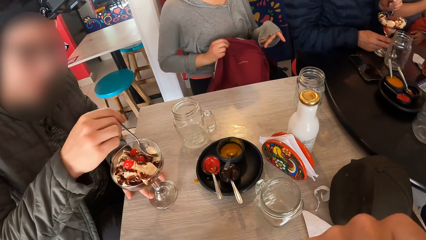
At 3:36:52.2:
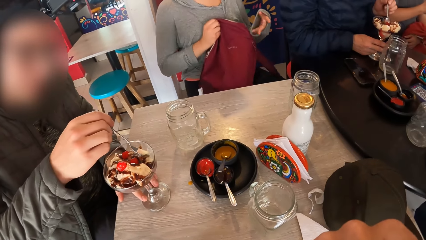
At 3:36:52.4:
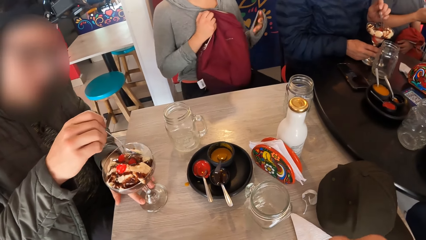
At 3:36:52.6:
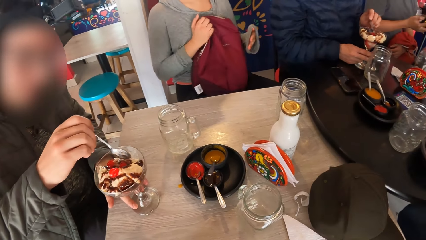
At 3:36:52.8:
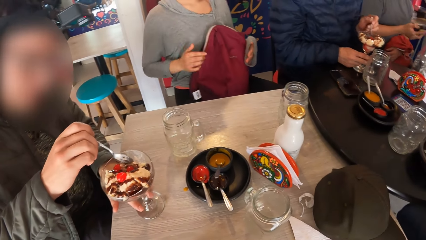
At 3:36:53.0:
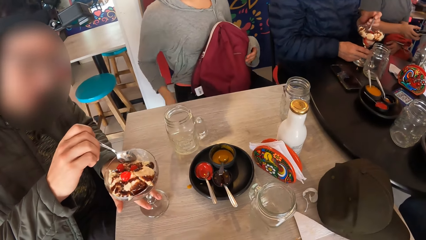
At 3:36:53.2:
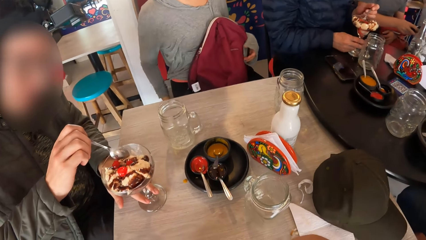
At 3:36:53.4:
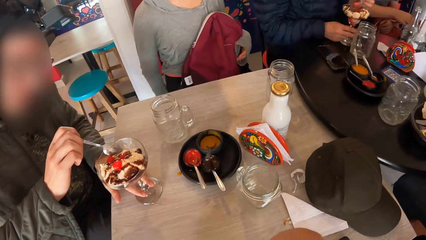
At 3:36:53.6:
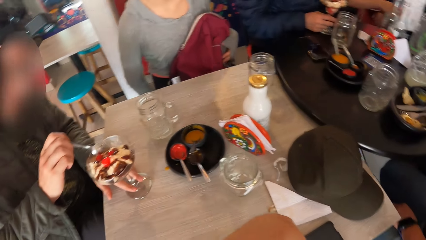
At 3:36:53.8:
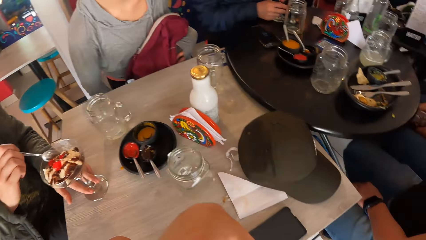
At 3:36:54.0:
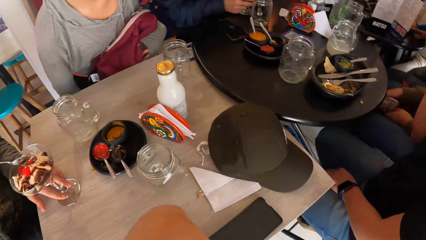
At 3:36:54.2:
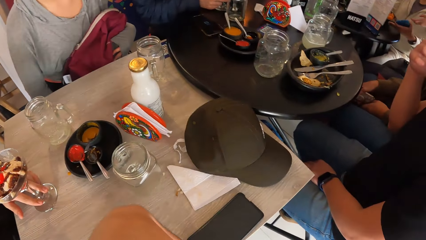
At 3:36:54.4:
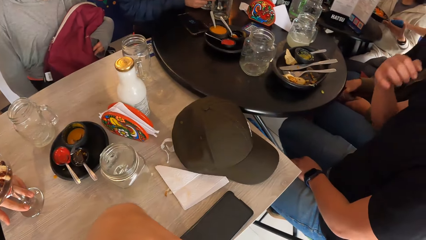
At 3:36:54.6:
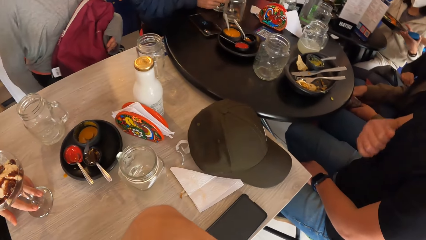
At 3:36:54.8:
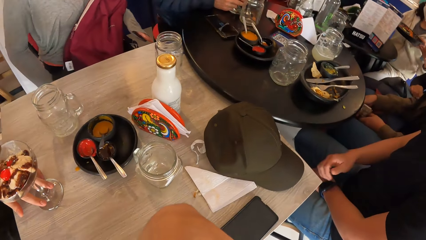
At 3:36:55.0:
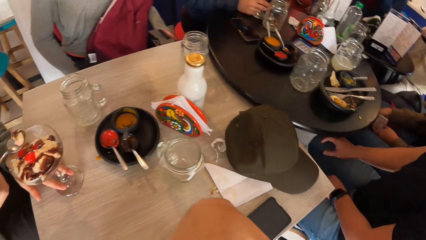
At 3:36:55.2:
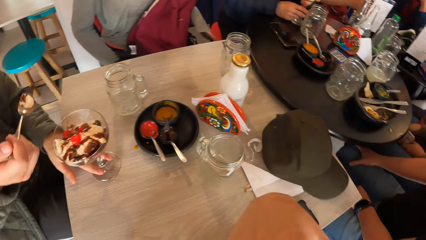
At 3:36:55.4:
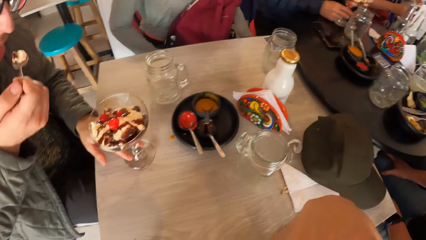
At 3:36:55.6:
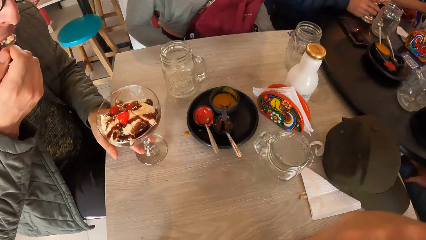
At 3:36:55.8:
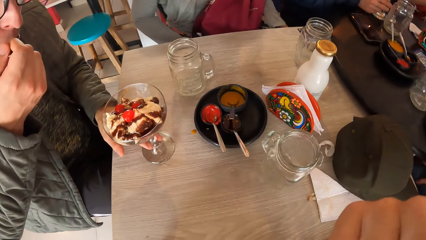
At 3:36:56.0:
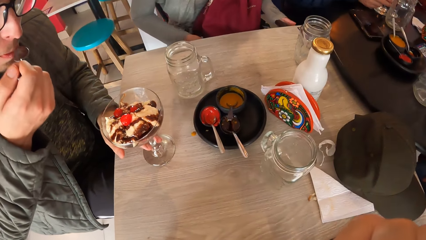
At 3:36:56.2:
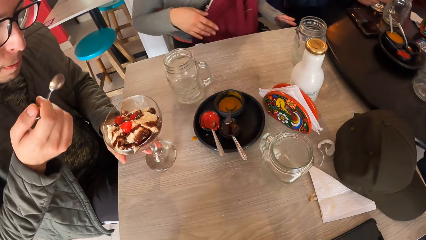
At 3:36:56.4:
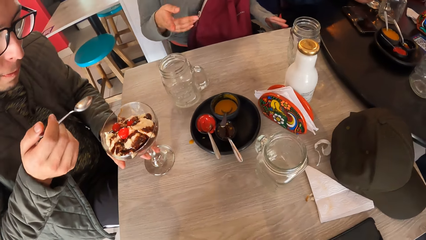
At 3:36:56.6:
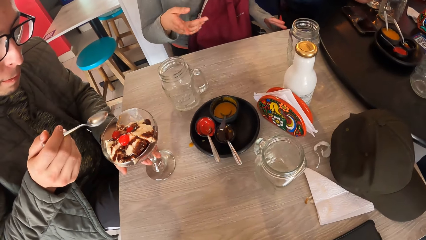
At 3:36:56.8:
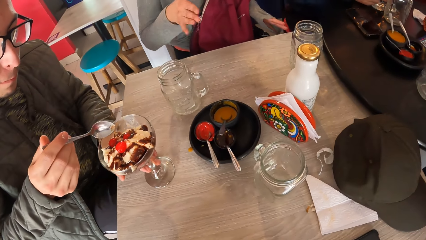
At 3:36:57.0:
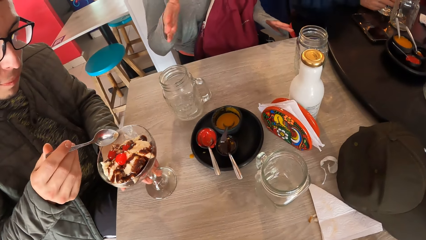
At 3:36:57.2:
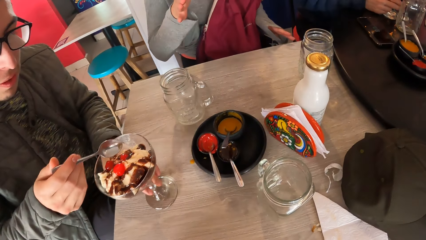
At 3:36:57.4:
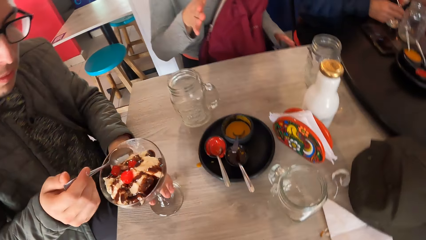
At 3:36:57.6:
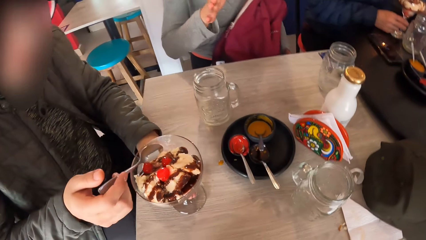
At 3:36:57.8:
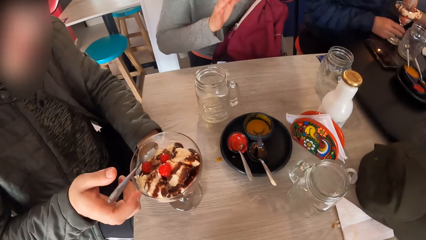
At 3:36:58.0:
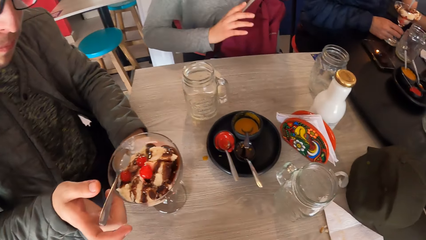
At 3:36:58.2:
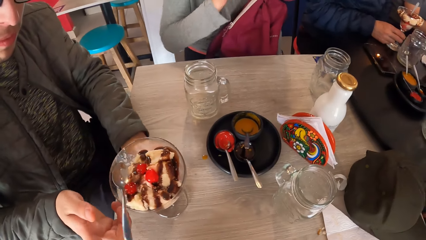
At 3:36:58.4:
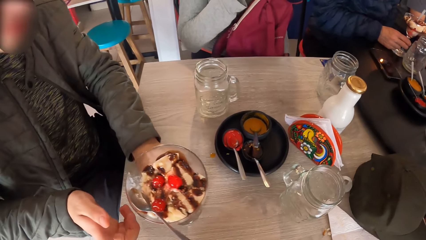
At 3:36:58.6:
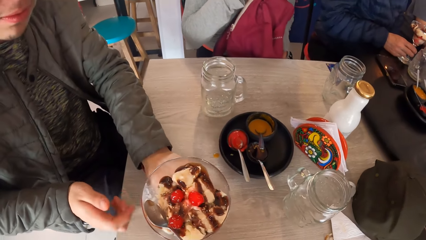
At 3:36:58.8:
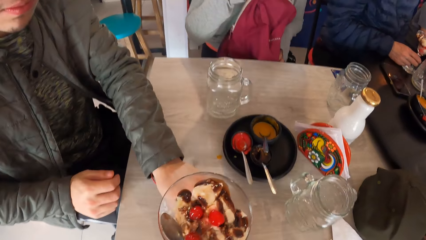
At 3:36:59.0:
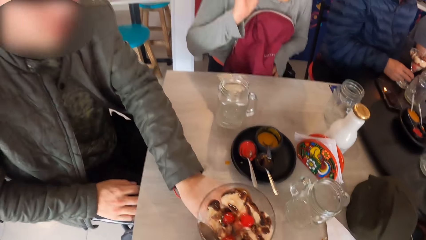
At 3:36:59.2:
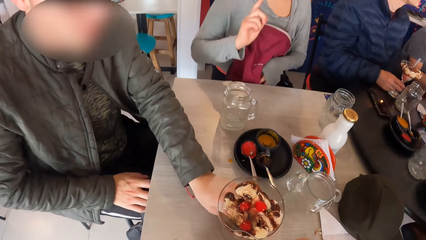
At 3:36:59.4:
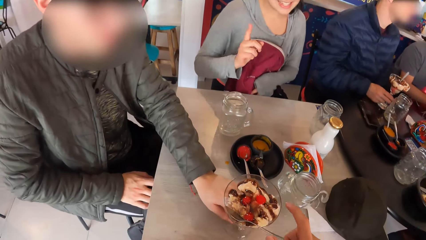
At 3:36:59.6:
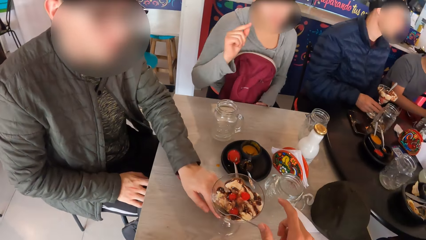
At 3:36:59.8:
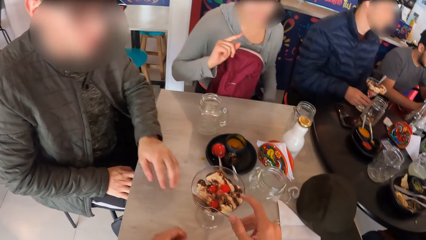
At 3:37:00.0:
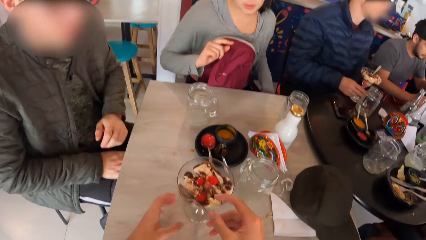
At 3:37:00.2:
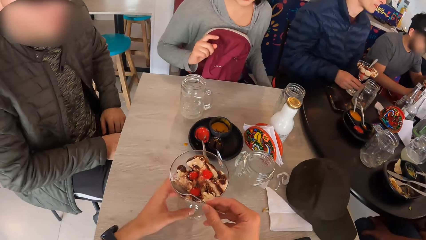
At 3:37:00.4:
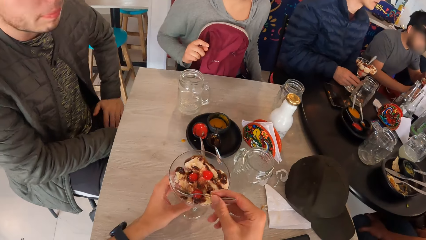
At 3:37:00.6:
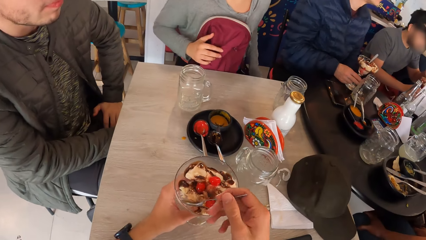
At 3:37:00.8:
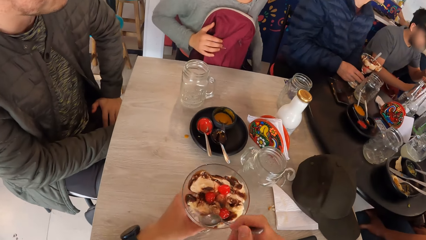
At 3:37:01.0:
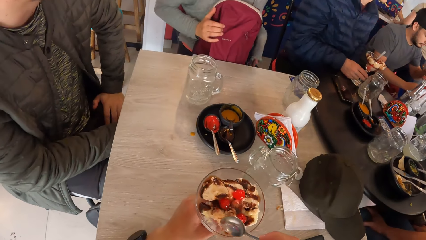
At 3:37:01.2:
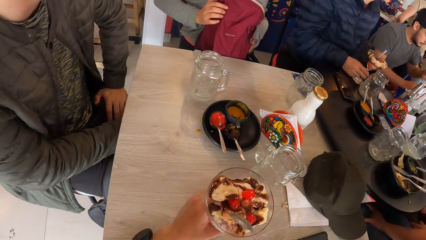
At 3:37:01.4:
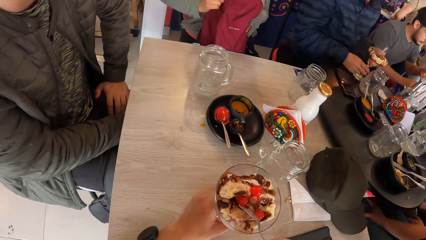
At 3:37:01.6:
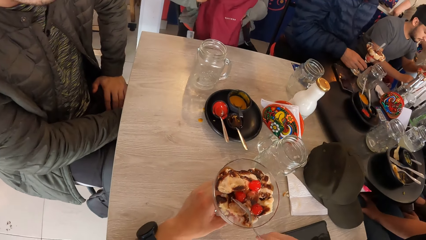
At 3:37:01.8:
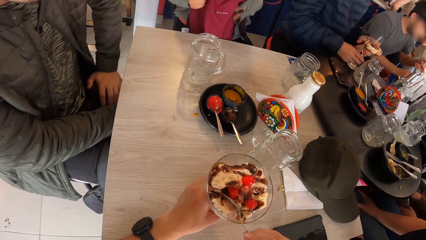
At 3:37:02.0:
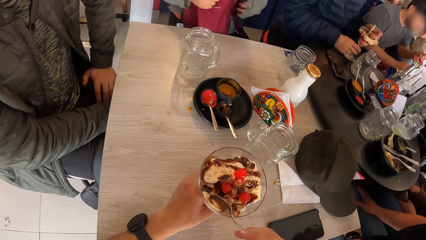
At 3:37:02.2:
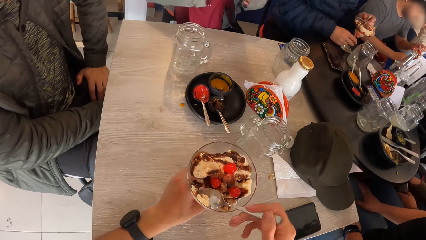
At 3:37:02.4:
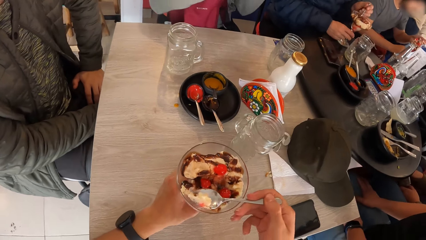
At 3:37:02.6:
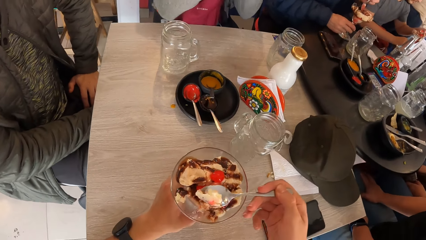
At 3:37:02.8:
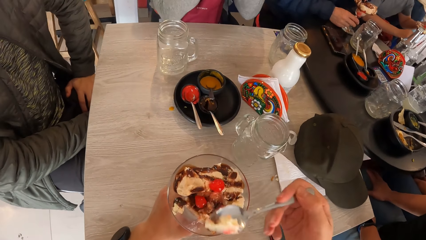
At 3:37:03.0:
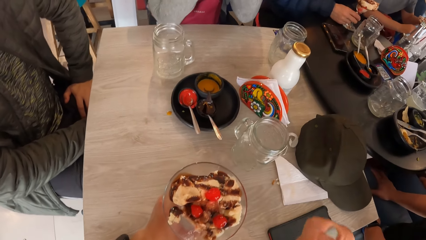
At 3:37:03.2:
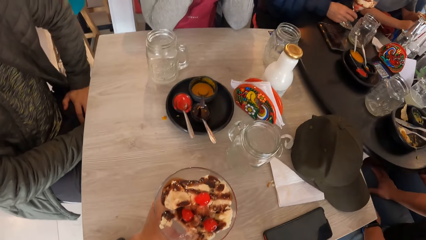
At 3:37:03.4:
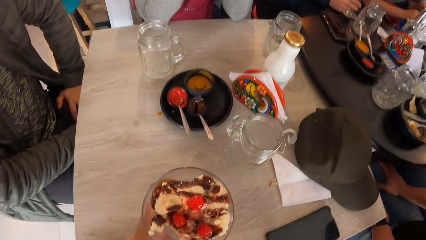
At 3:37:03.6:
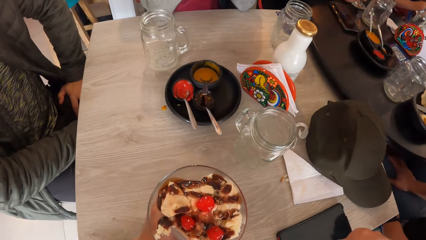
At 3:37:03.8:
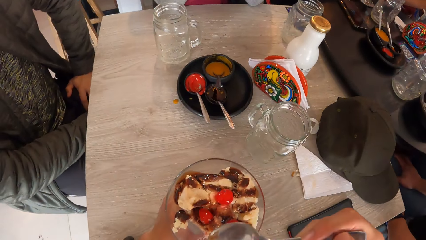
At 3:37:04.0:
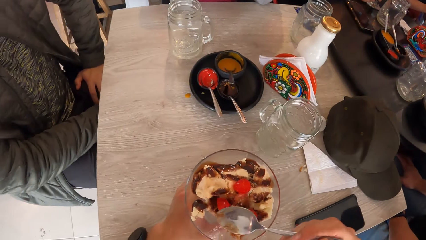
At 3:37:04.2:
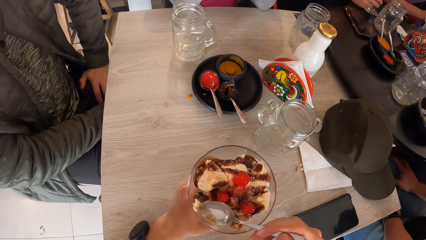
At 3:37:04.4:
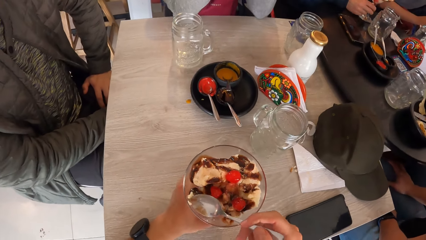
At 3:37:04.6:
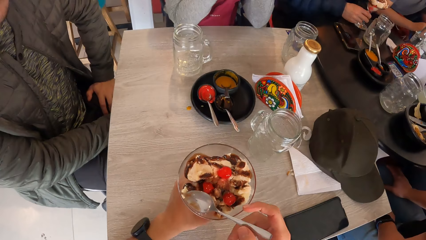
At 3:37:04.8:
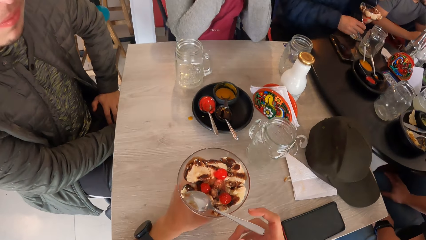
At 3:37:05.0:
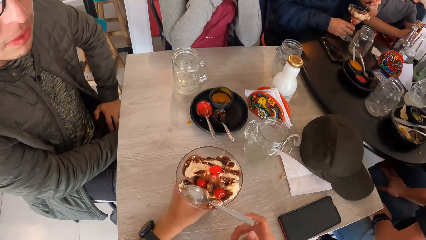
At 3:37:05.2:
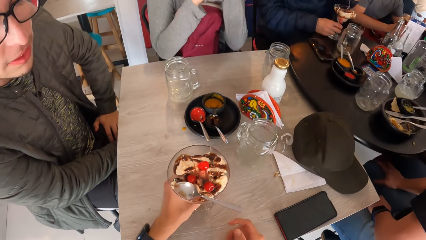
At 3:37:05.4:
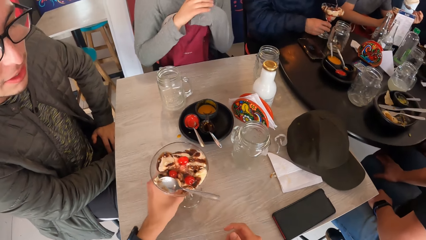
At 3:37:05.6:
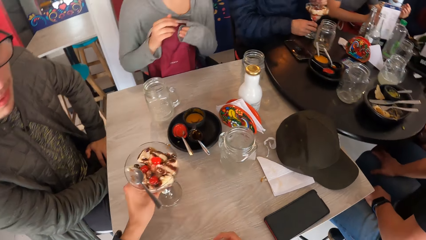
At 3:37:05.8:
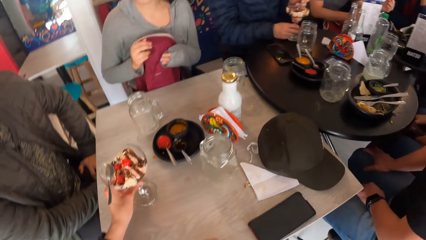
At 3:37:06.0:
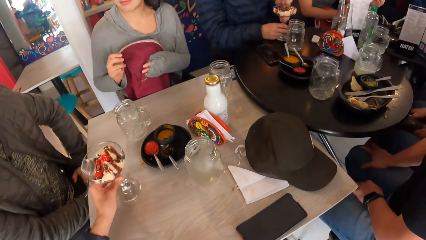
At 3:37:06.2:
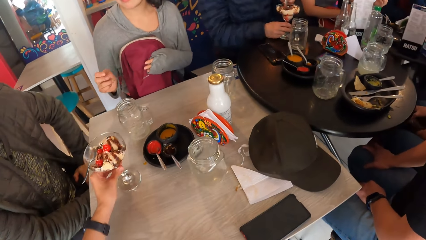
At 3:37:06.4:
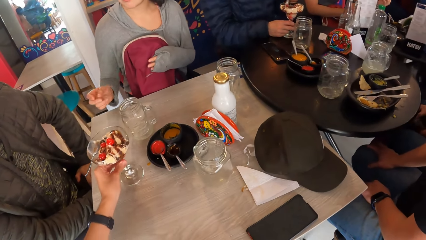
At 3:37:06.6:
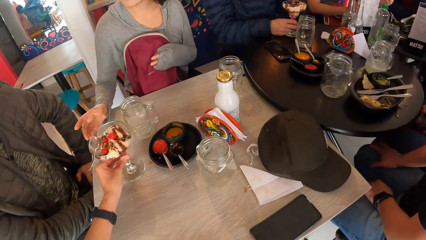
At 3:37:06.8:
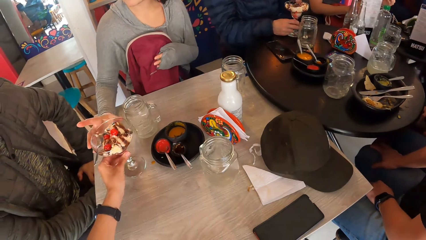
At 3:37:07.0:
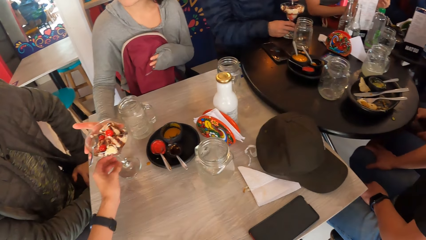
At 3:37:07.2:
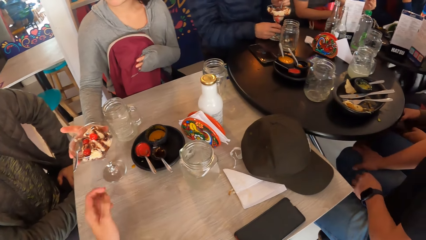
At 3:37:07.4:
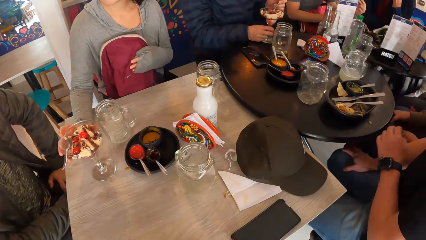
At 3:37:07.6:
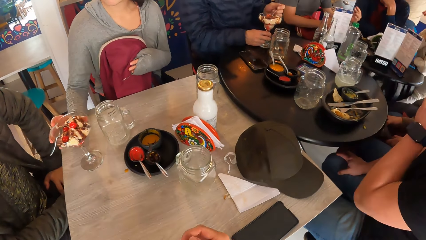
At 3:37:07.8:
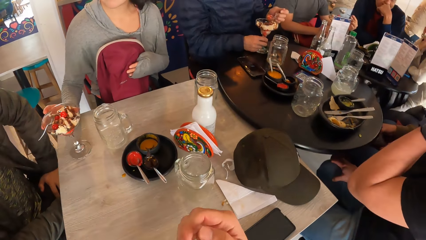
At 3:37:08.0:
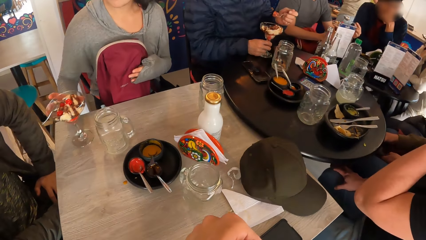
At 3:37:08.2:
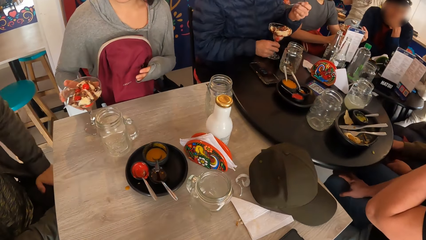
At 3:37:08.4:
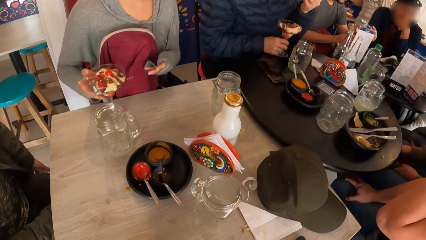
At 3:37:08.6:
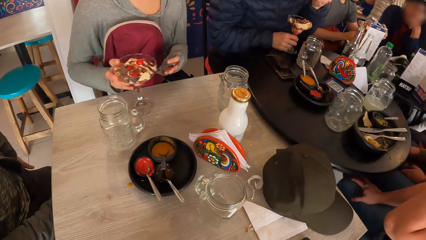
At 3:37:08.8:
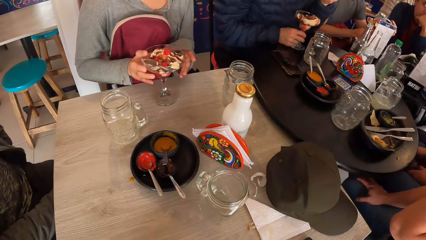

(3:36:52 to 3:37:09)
A man eats the glass. A person scoops ice cream with a spoon. The man pushes the glass on the table. The camera wearer picks the glass on the table. The person transfers the glass with the right hand. The camera wearer picks the spoon in the glass. They scoop the ice cream with the spoon. They eat the ice cream, place the spoon on the ice cream and push the glass on the table. They transfer the glass with the right hand. A woman picks the glass from the camera wearer.
